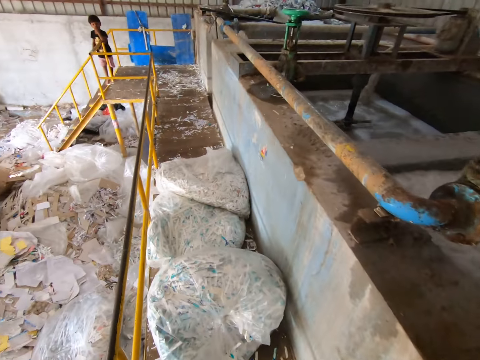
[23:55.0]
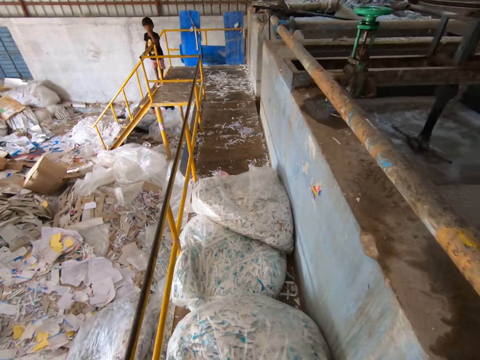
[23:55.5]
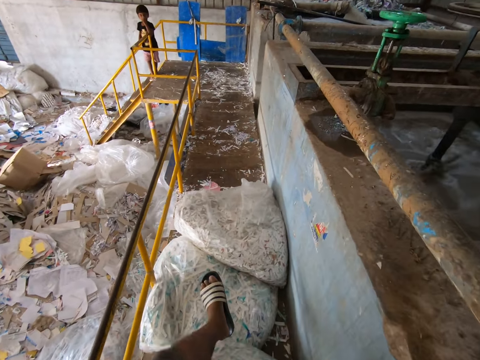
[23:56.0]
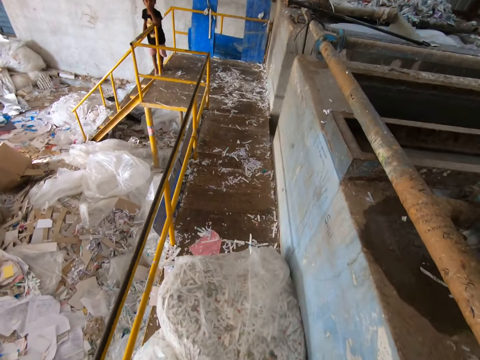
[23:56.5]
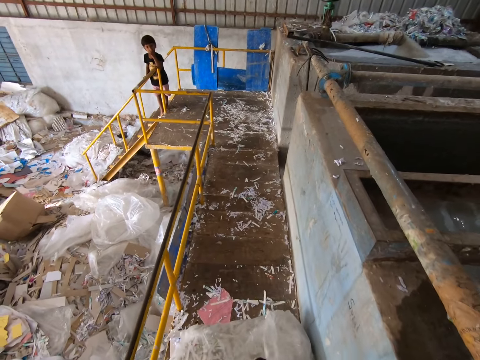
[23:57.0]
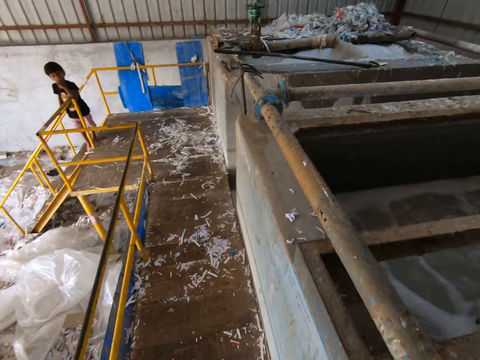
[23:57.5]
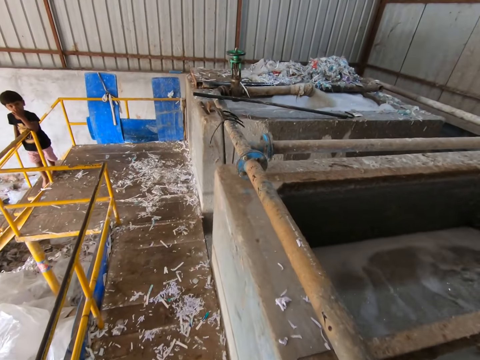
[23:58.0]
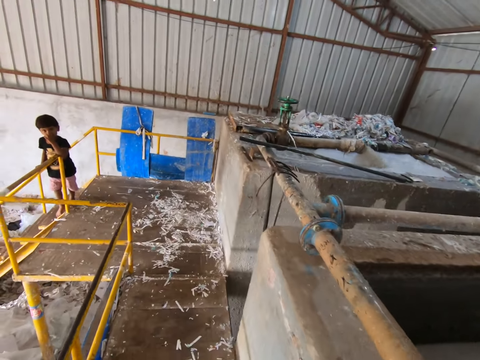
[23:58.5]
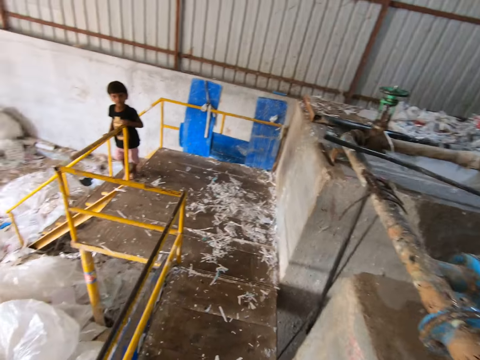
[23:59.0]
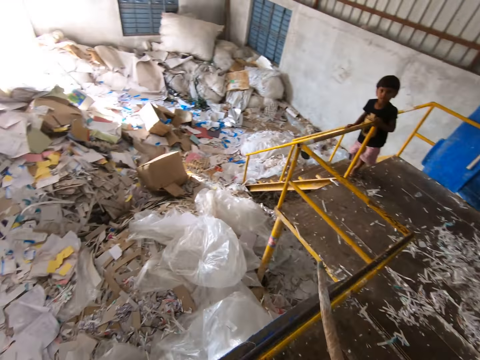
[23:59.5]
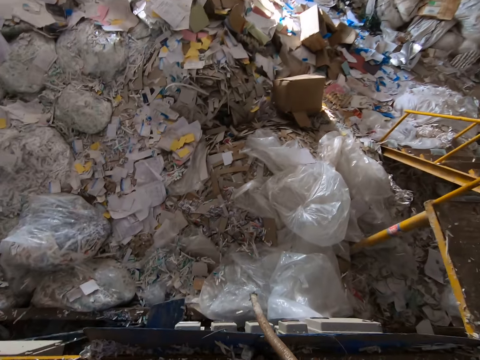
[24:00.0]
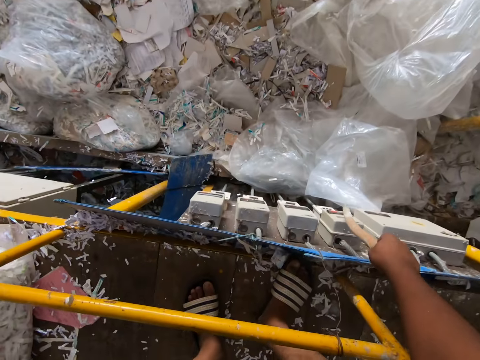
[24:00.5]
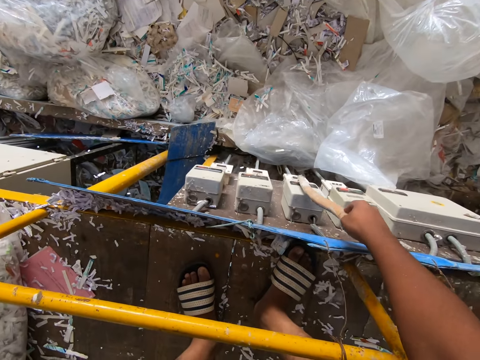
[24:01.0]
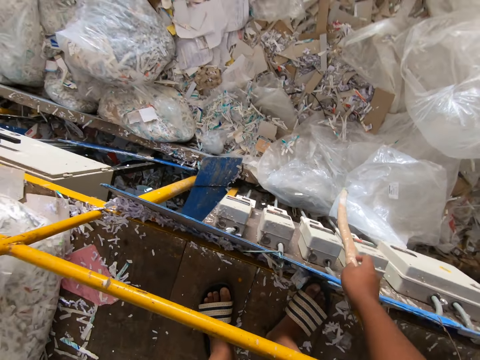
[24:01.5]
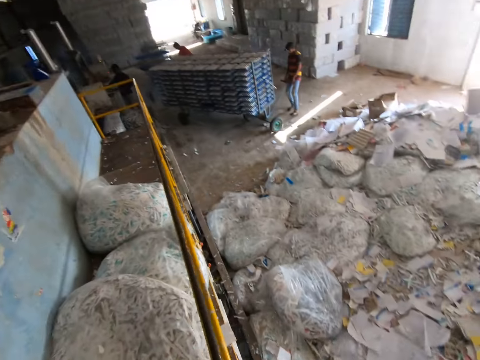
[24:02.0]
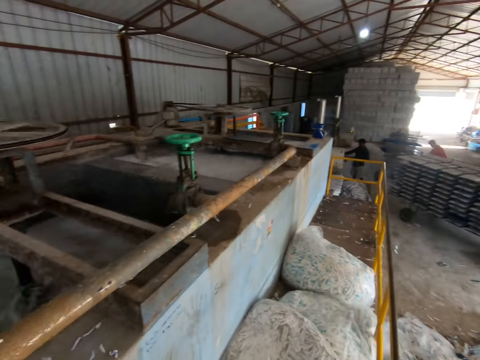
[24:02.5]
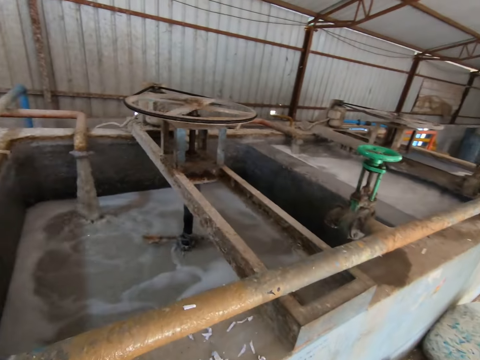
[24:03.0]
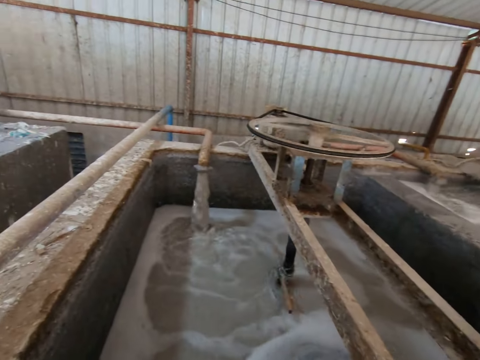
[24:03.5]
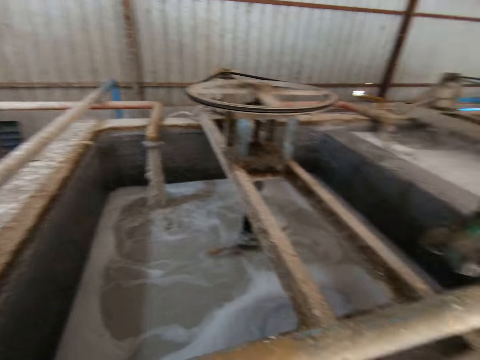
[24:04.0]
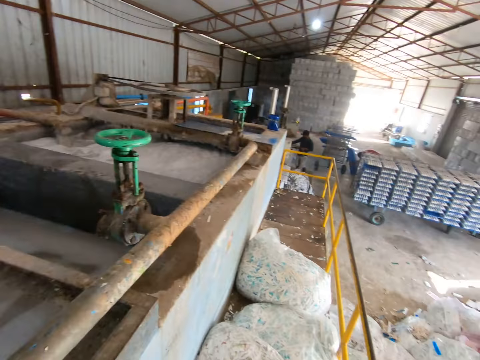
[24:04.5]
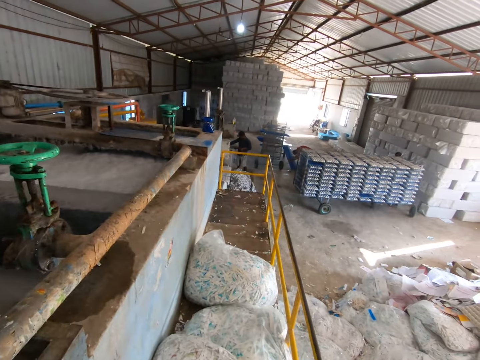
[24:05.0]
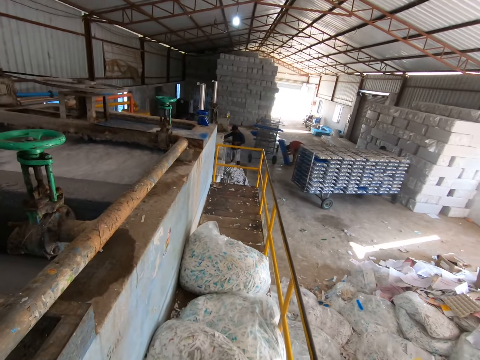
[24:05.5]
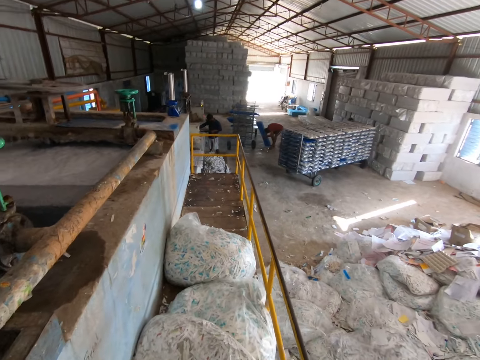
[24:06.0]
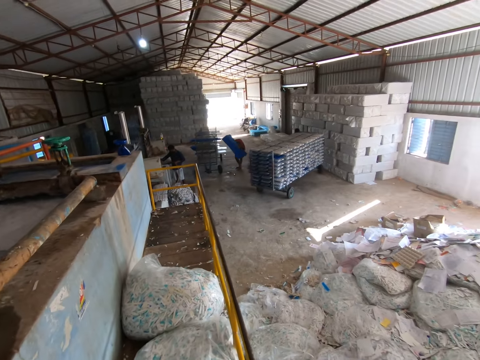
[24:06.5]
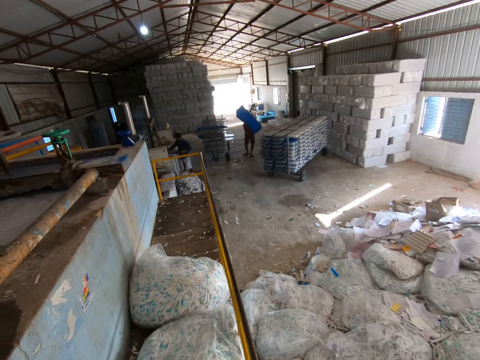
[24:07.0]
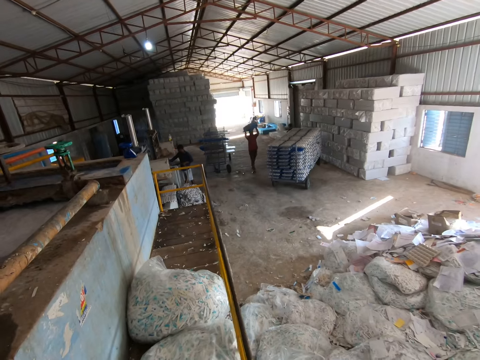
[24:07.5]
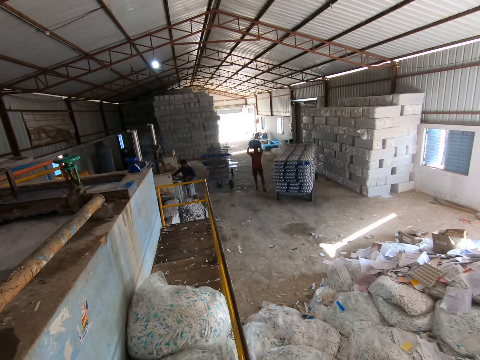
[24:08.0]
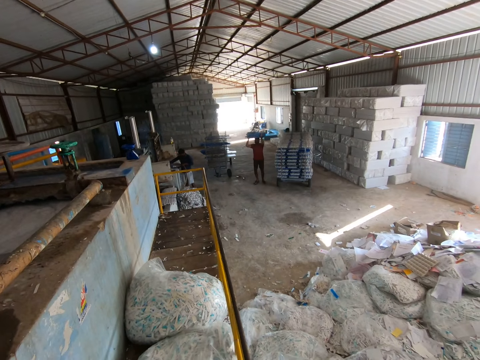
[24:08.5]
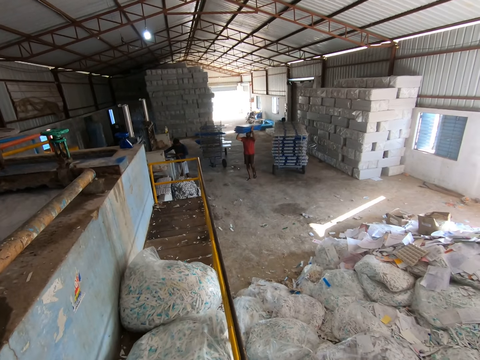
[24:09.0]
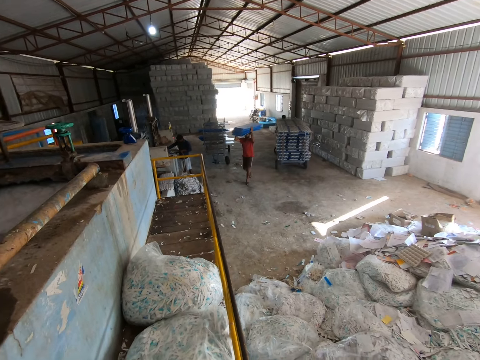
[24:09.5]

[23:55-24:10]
The camera wearer steps on a bag of paper pieces with his left foot. He touches a control board on the wall with the stick in his right hand. He operates the pulp machine switches. A man turns the rack conveyor with both hands and drags the rack conveyor with both hands. Another man carries a stack of plastic sheets from the floor with both hands. The other man puts the stack of plastic sheets on his head with both hands and walks towards the egg crate-making machine.

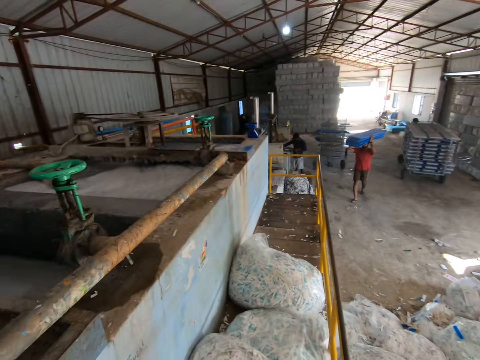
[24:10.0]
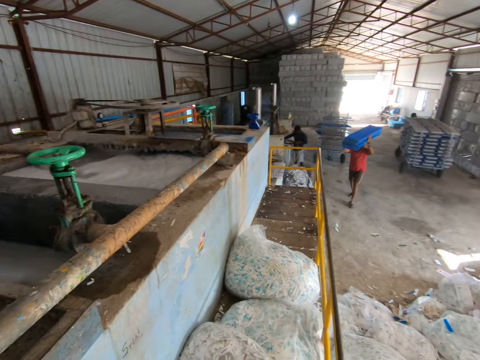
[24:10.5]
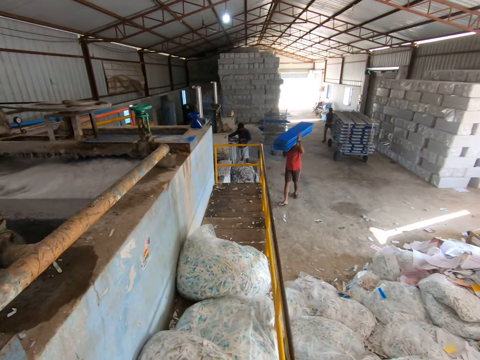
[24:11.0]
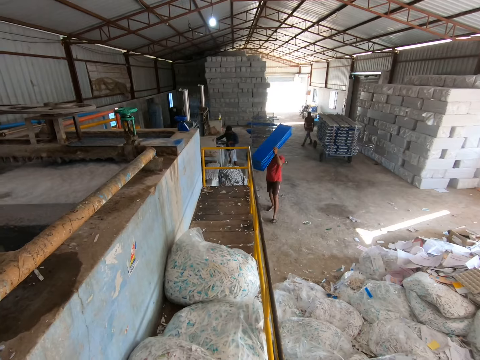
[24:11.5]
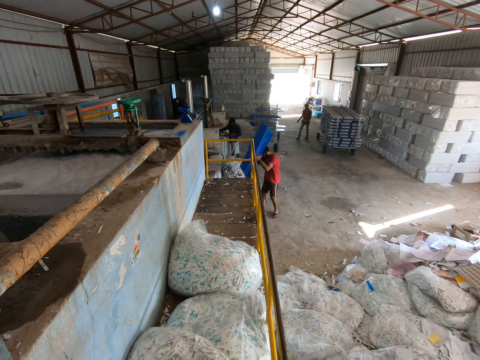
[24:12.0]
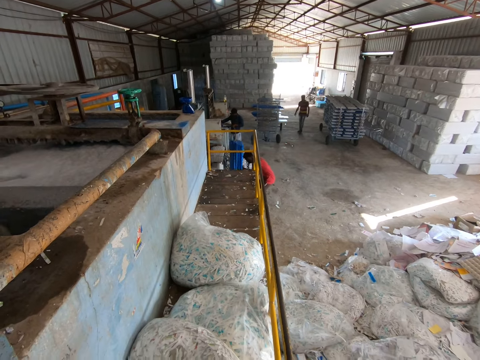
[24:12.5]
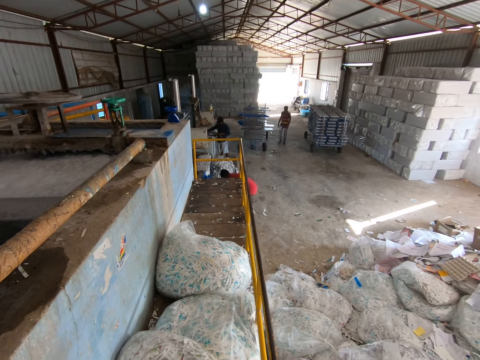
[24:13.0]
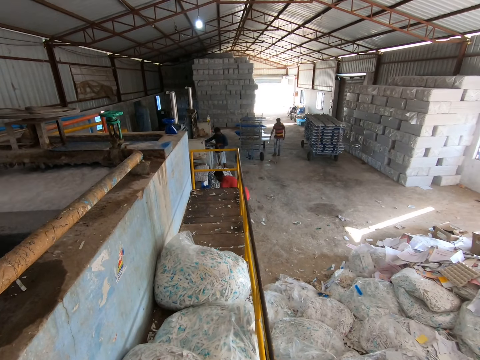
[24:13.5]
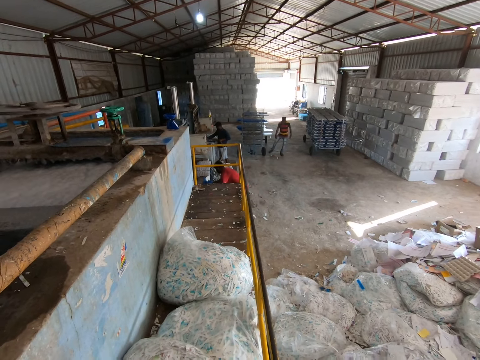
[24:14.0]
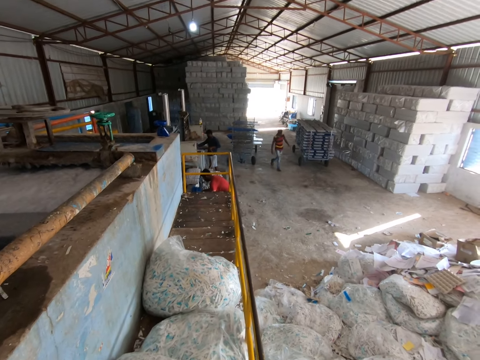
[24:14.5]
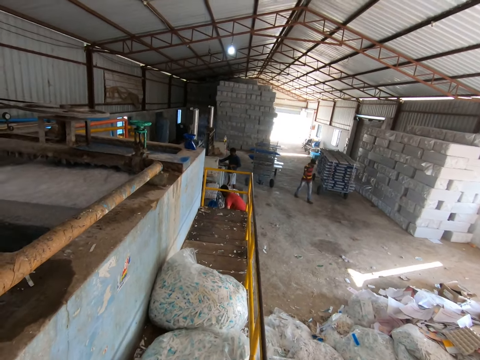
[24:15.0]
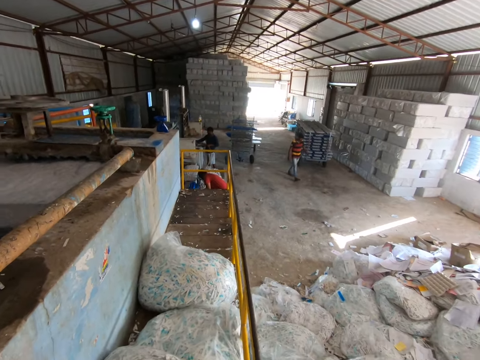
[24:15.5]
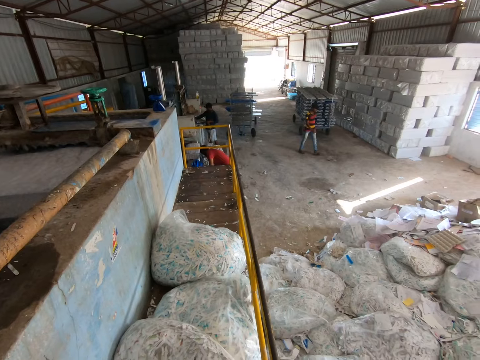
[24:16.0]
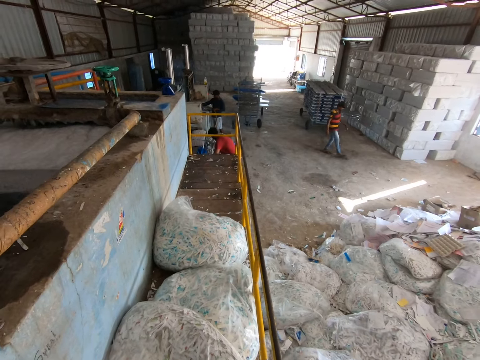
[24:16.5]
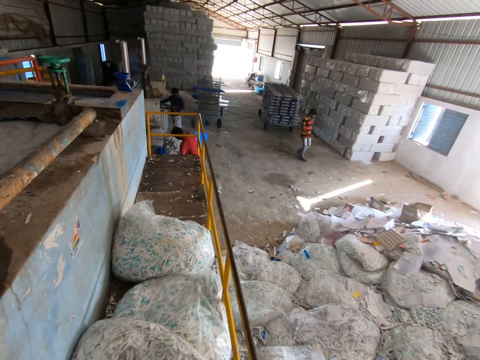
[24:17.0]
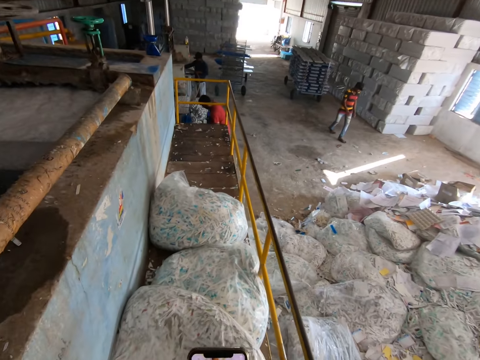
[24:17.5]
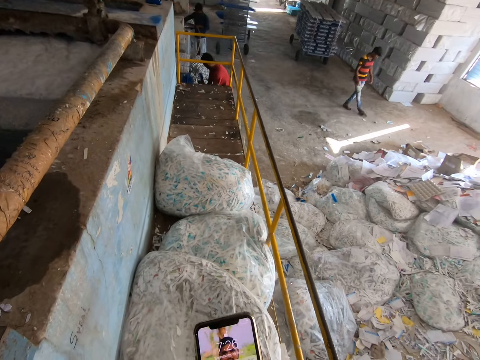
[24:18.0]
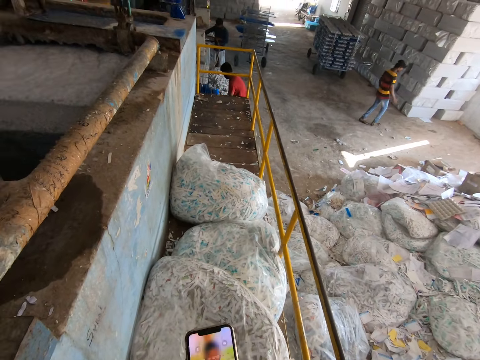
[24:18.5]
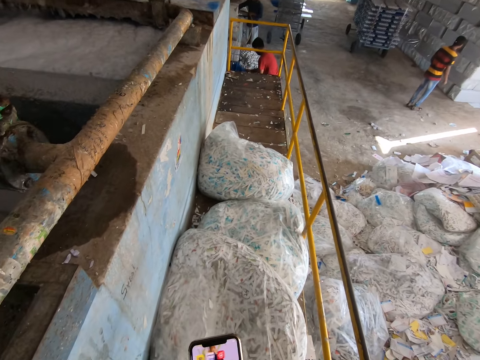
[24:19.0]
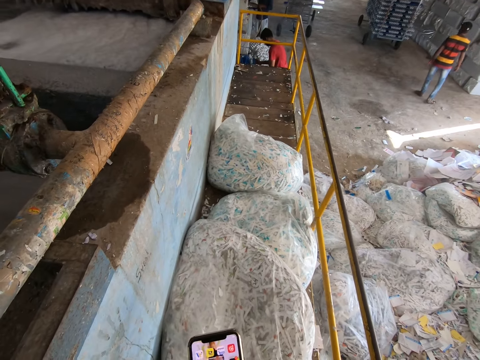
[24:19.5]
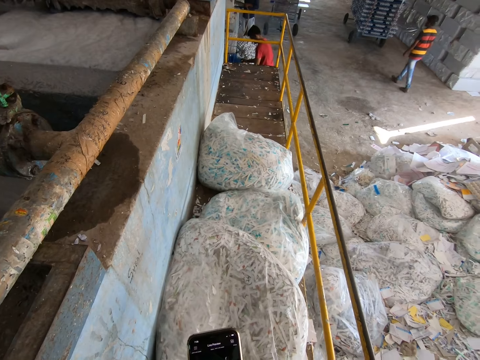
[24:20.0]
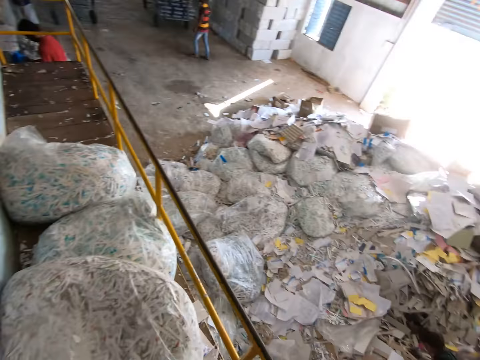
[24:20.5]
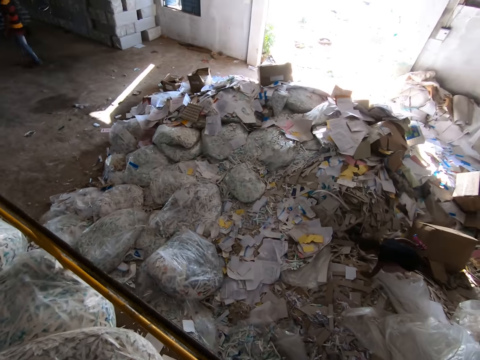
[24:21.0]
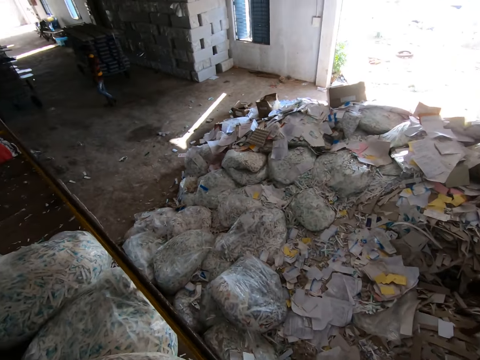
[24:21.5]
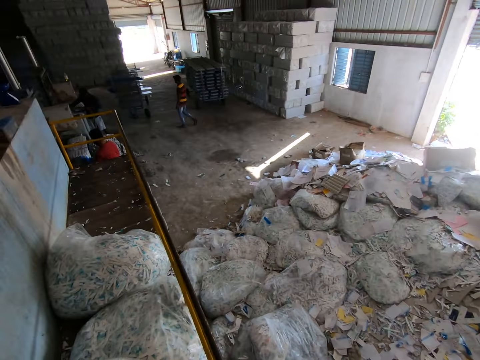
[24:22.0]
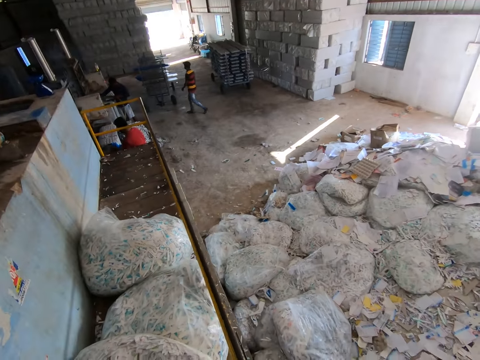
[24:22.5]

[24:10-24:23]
A man drops the stack of plastic sheets on the floor with both hands. Another man walks towards the bags of paper pieces on the floor. The other man kicks a stone on the floor with his right foot repeatedly. The camera wearer operates a phone. The other man walks towards the rack conveyor.
